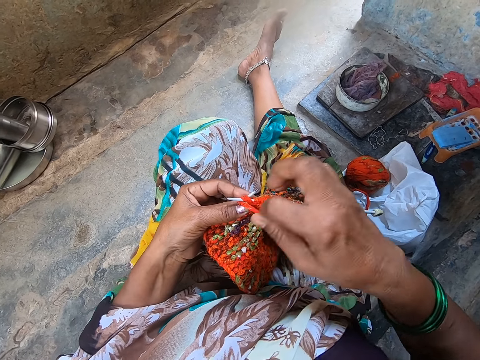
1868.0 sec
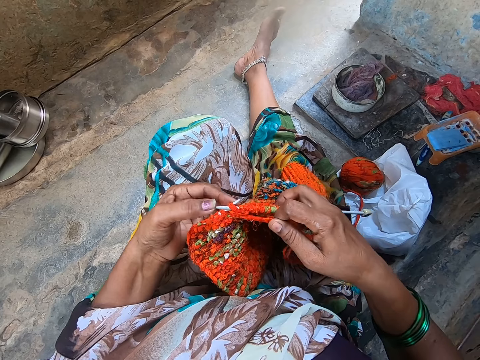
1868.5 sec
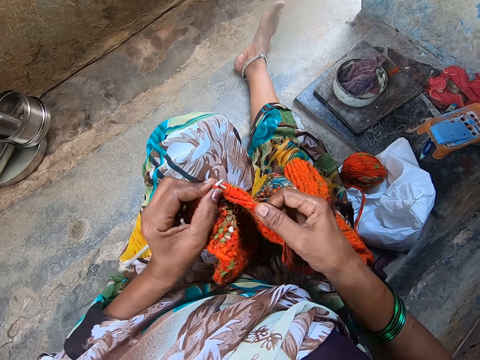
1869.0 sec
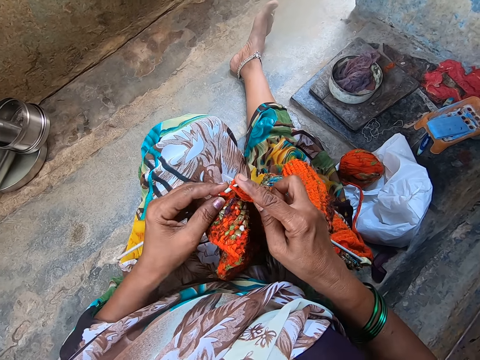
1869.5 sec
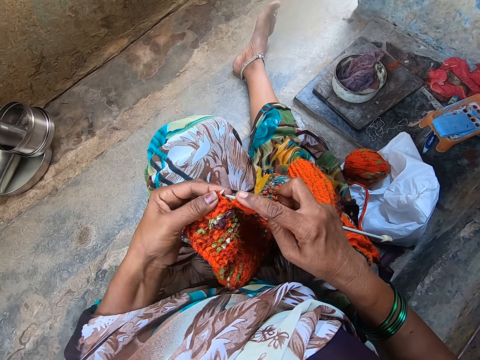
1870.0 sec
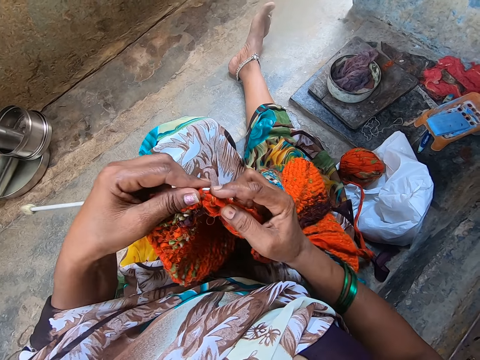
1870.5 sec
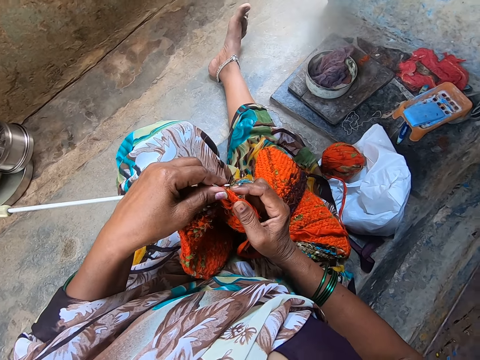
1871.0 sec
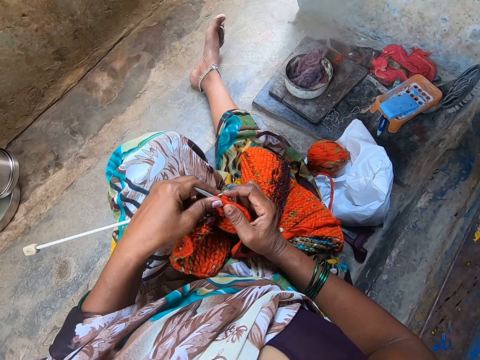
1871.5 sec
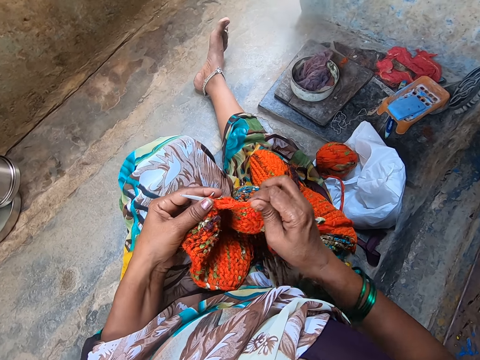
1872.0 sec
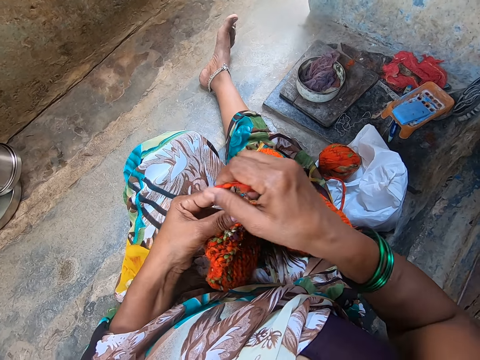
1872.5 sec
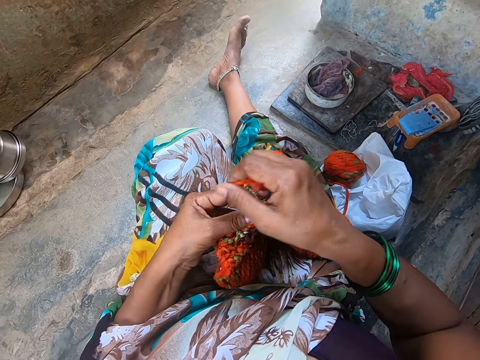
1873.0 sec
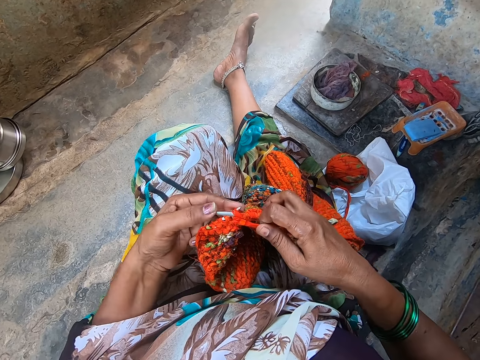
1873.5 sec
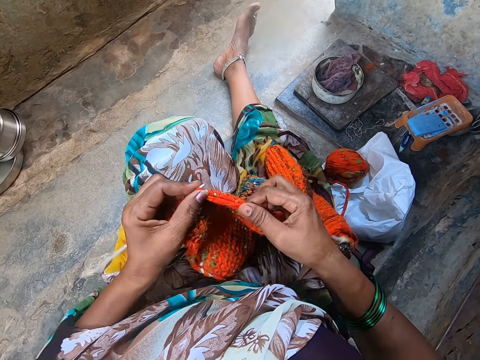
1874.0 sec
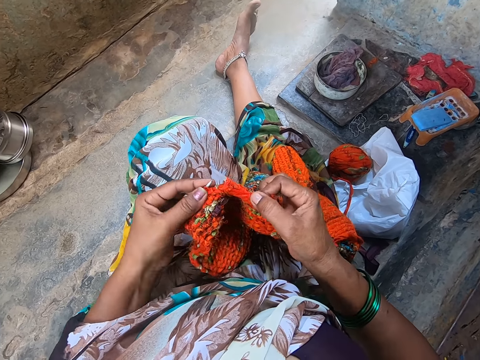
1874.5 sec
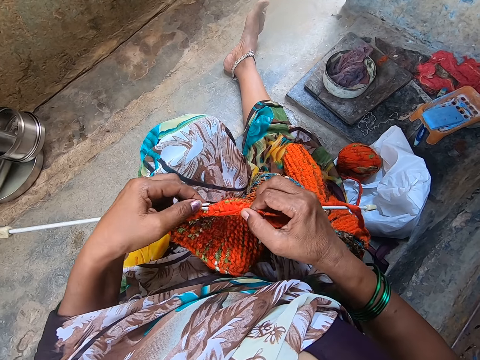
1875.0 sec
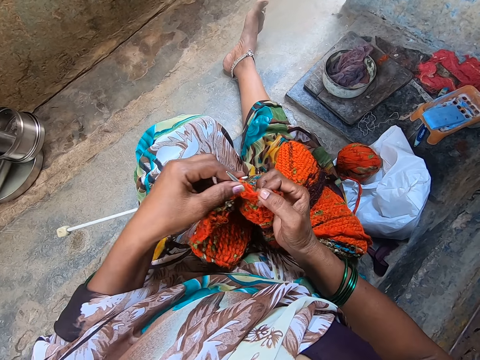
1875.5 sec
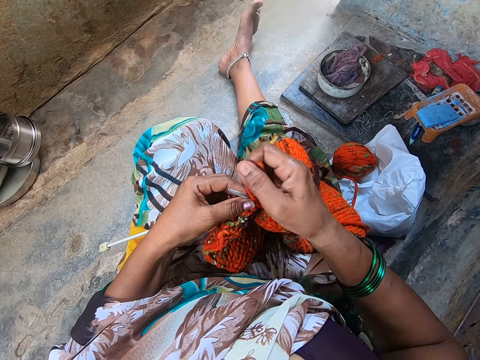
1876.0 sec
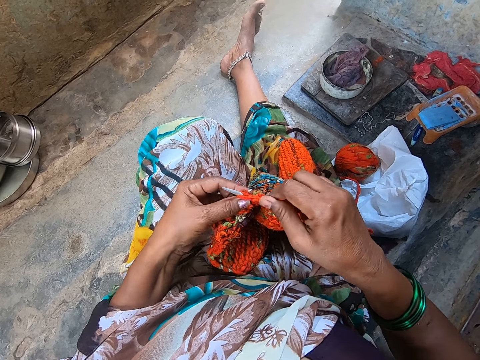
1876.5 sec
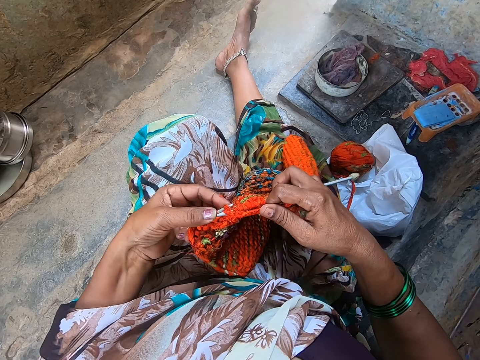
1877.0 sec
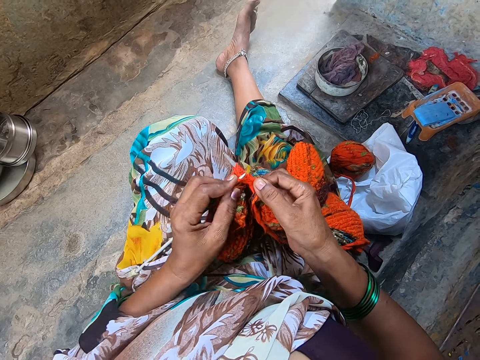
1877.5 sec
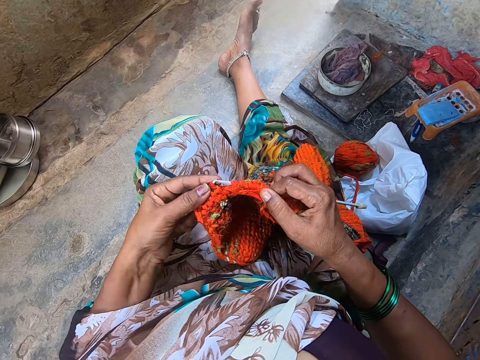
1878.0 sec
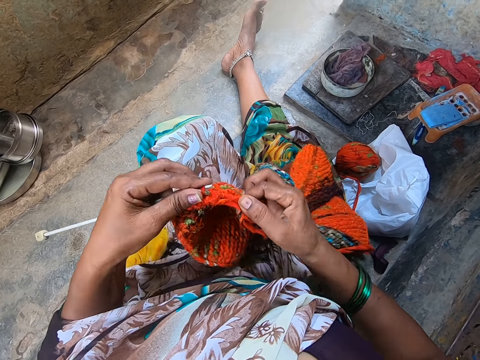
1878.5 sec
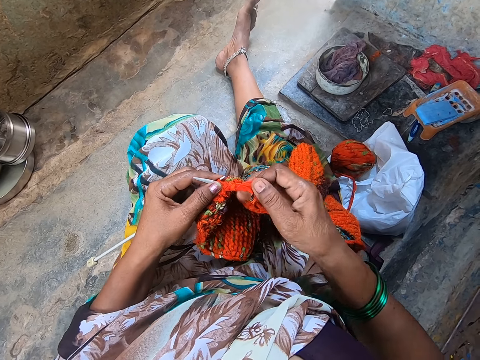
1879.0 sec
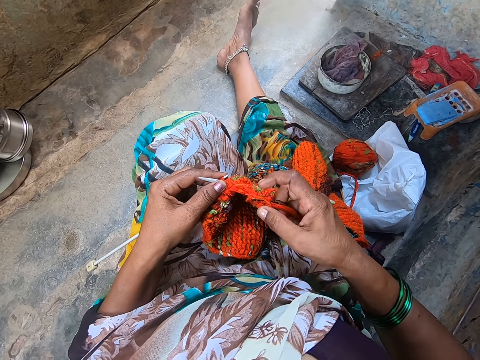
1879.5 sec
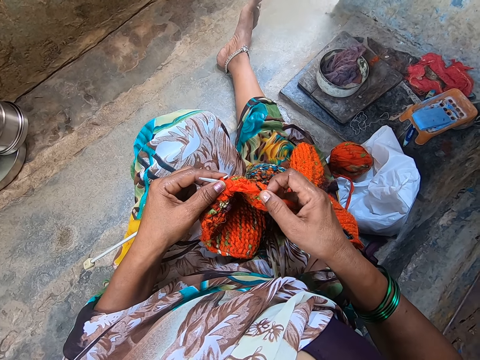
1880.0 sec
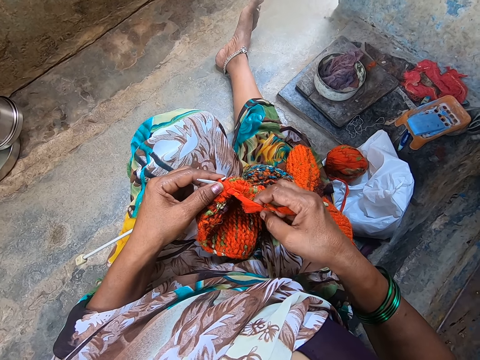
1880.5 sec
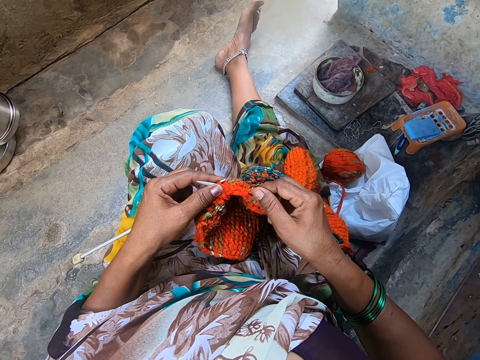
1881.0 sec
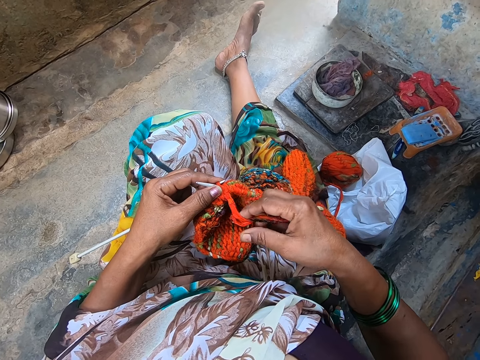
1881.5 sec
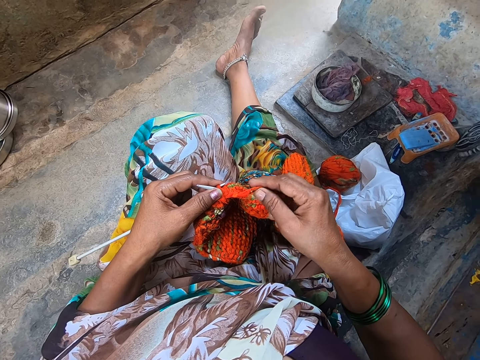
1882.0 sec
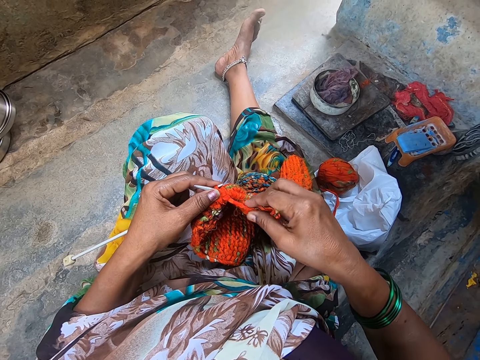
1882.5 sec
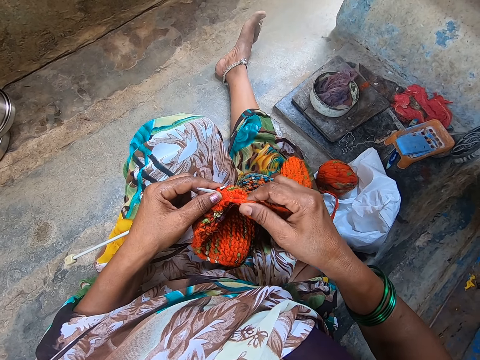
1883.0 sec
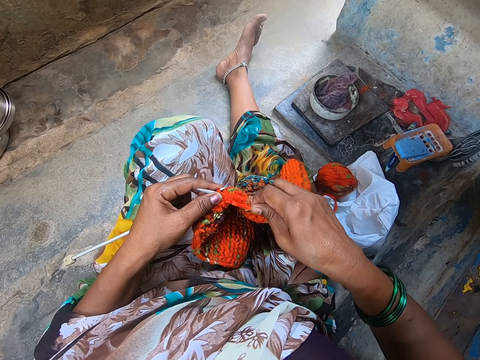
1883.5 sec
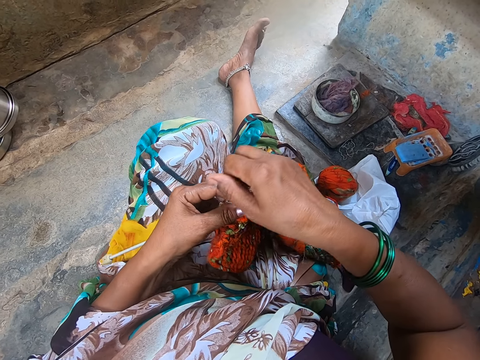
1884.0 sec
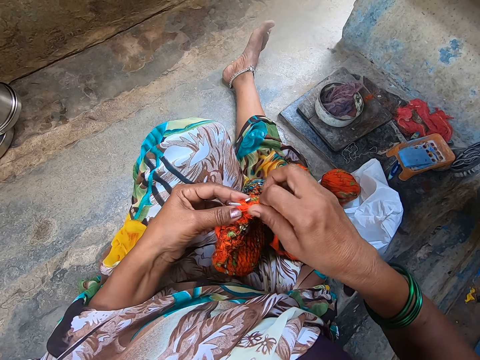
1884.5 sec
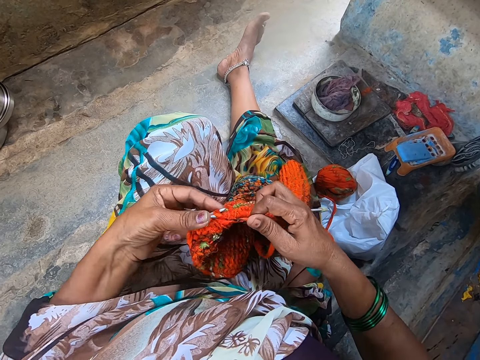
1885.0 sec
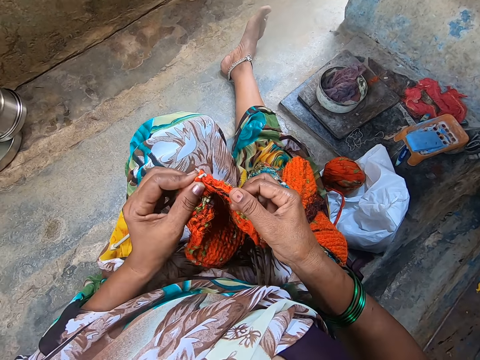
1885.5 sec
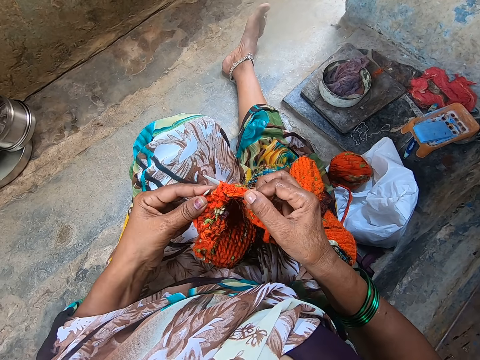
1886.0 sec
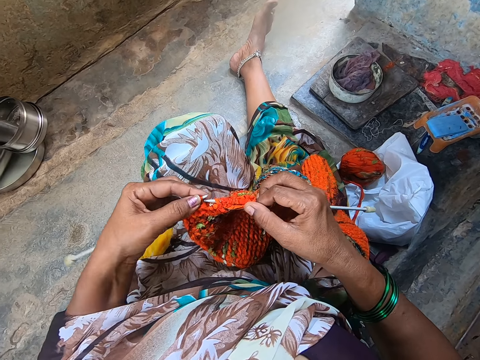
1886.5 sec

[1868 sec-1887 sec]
The camera wearer rolls a cloth. They knit a garment using a knitting needle.

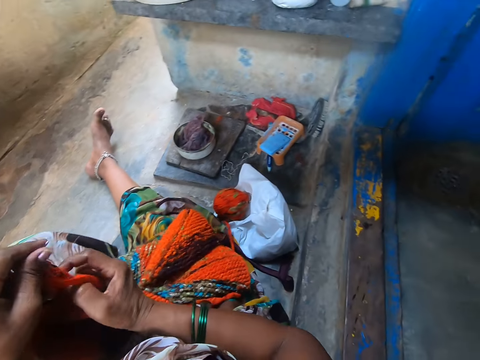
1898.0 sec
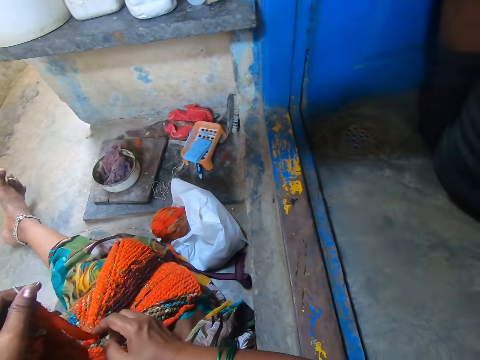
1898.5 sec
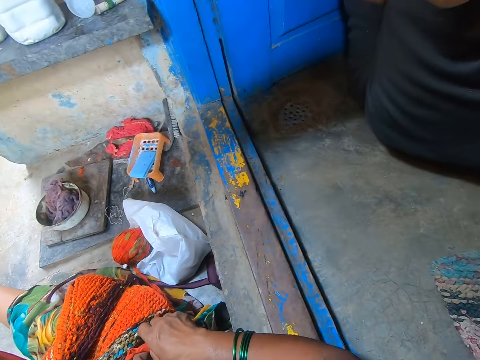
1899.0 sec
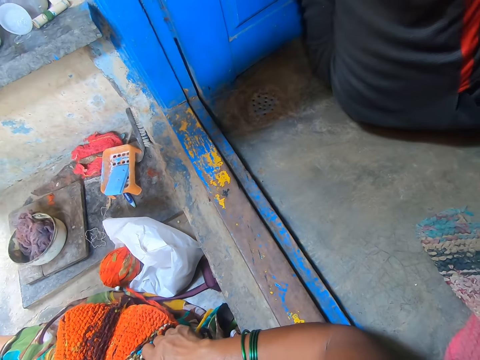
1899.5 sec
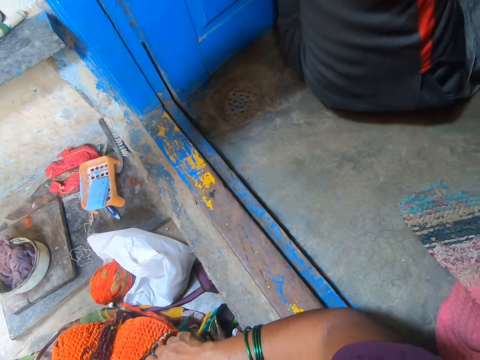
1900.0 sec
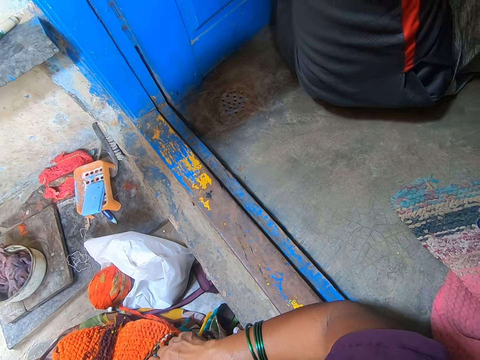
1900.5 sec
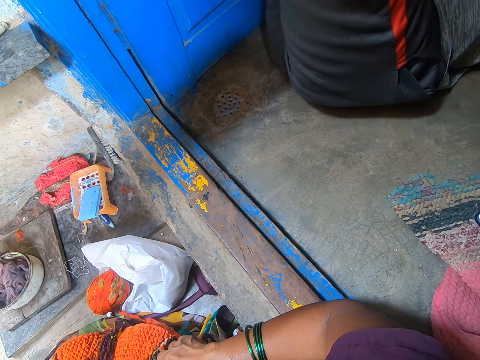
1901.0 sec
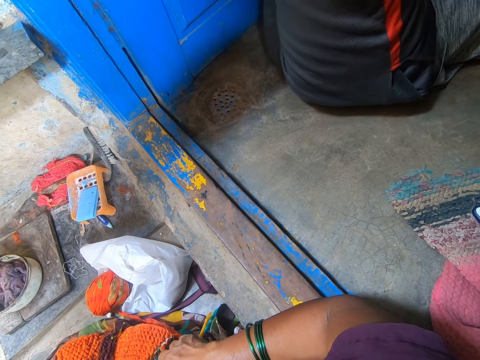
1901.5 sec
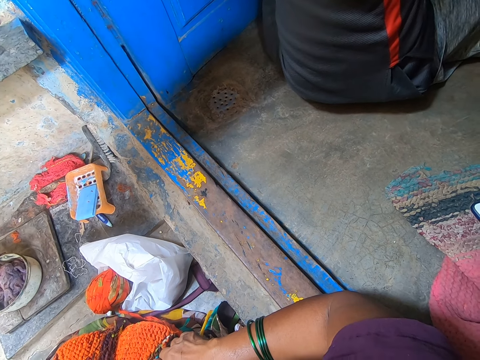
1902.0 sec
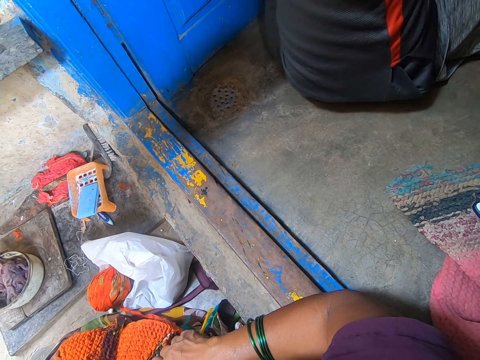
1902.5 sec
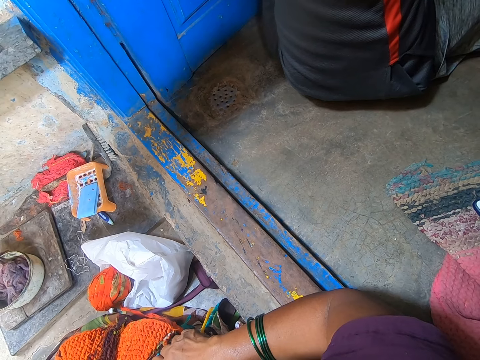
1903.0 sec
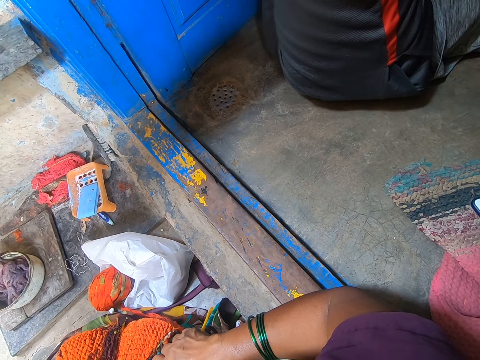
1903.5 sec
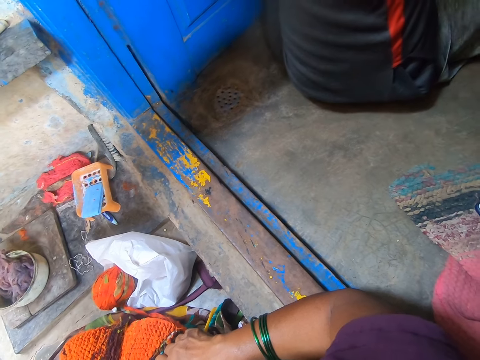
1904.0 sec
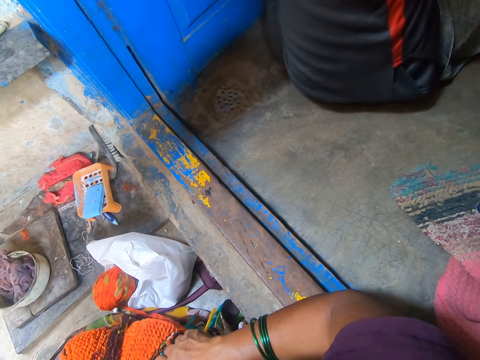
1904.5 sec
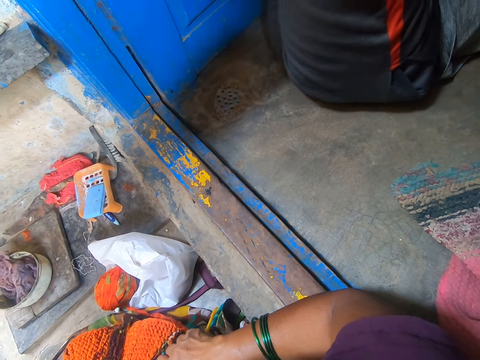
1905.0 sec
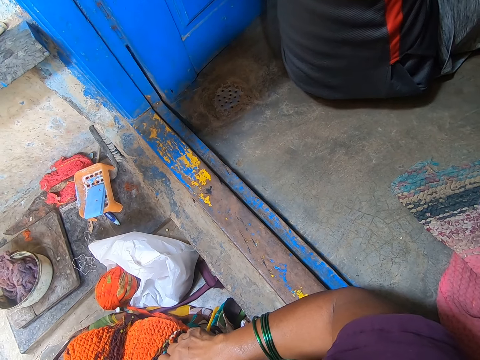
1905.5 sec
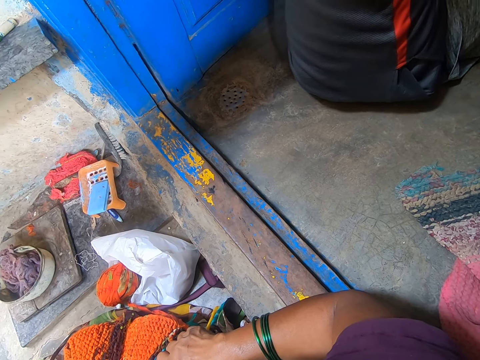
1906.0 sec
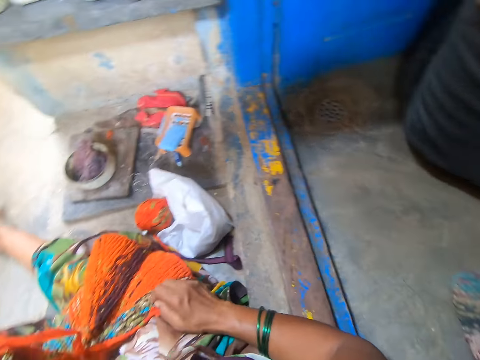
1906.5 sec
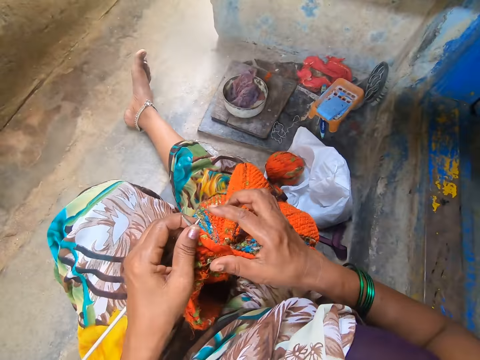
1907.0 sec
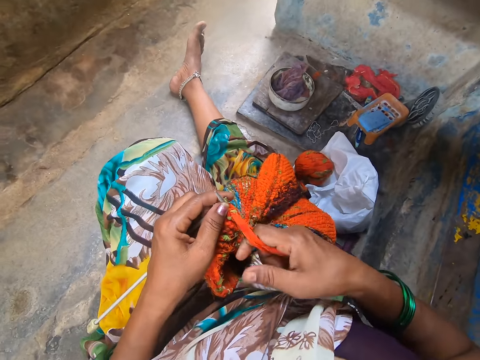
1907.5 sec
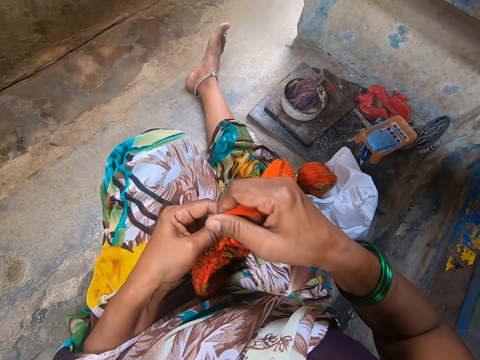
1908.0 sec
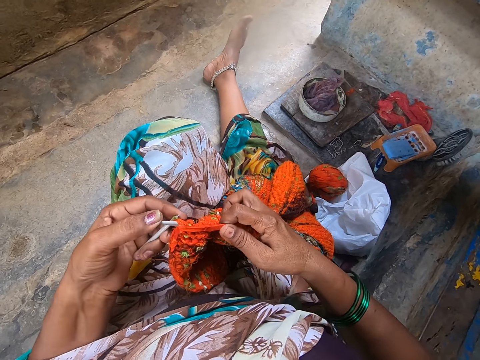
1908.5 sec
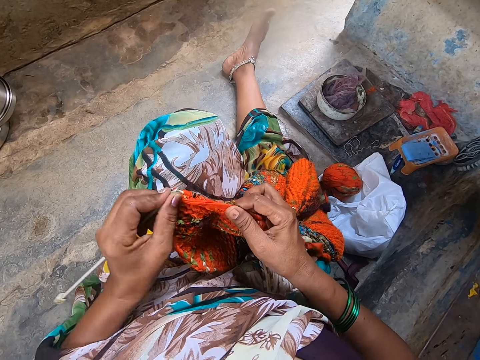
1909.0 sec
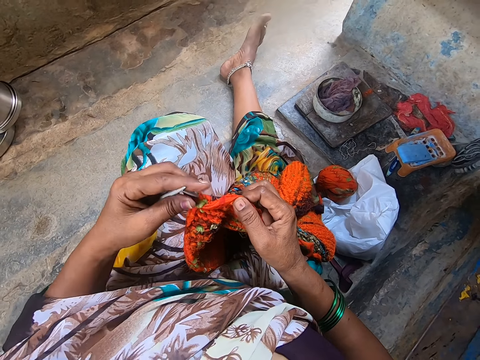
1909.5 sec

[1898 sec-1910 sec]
The camera wearer turns to her right. She returns the camera to the normal direction. She weaves the fabric.
